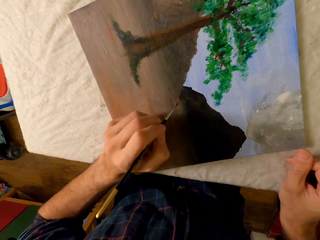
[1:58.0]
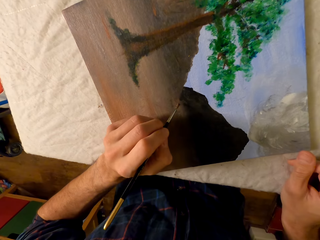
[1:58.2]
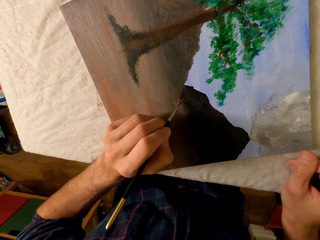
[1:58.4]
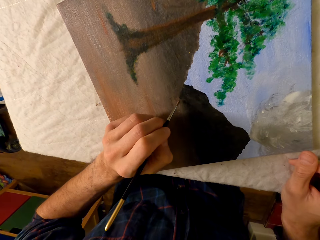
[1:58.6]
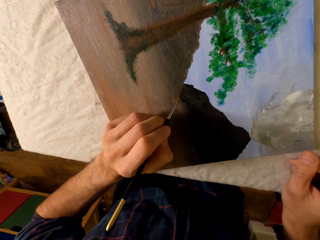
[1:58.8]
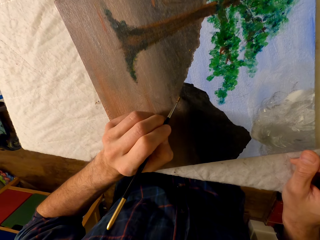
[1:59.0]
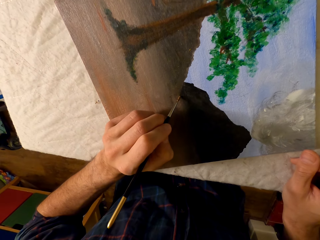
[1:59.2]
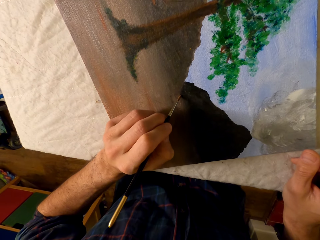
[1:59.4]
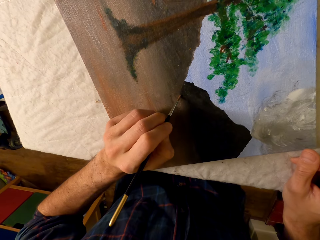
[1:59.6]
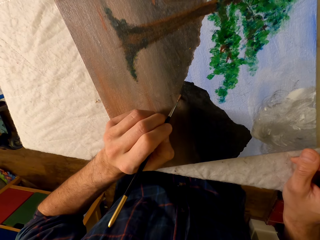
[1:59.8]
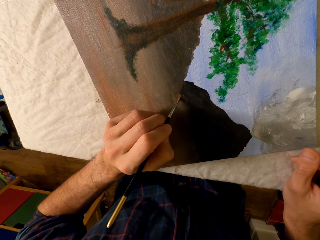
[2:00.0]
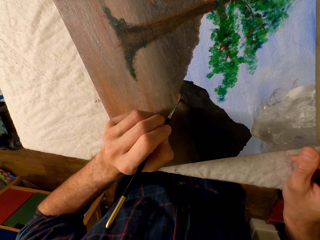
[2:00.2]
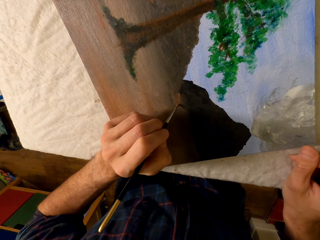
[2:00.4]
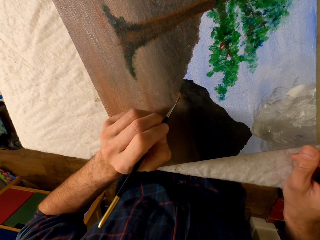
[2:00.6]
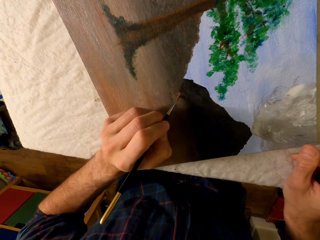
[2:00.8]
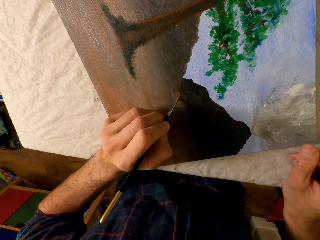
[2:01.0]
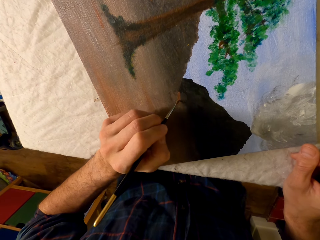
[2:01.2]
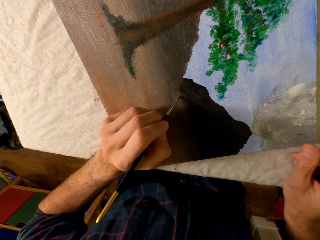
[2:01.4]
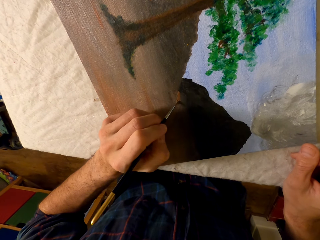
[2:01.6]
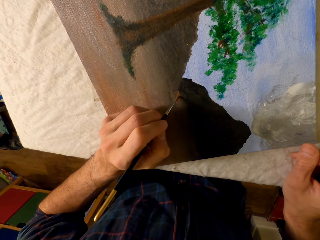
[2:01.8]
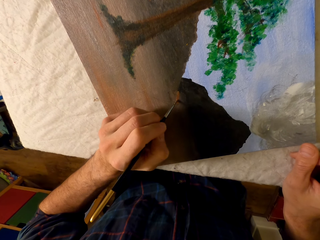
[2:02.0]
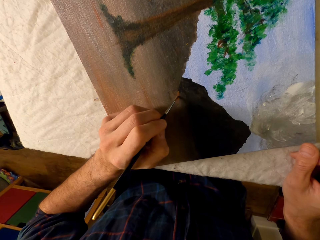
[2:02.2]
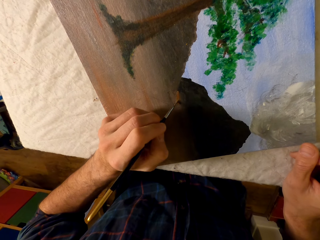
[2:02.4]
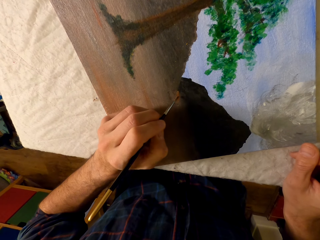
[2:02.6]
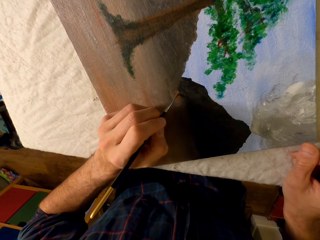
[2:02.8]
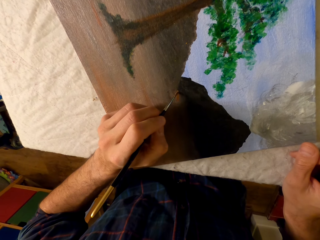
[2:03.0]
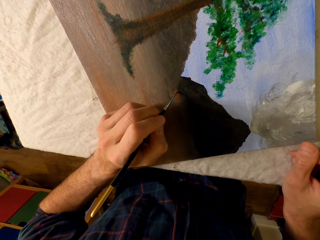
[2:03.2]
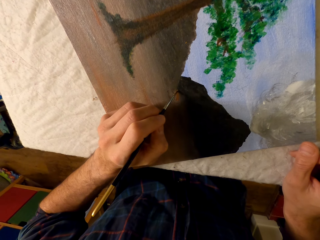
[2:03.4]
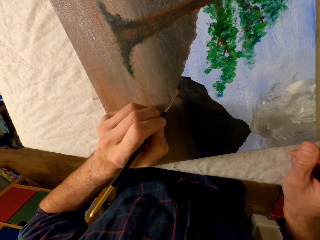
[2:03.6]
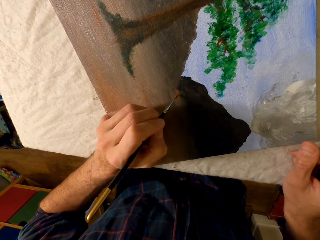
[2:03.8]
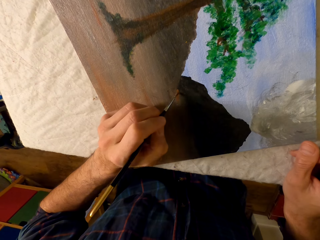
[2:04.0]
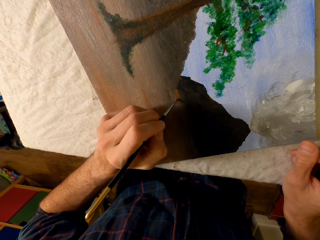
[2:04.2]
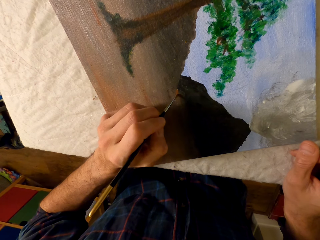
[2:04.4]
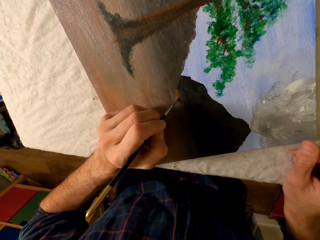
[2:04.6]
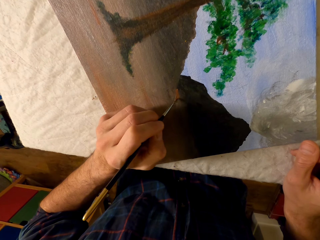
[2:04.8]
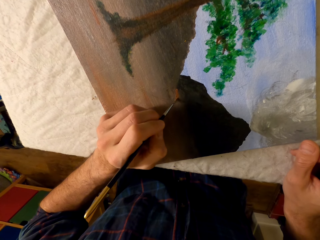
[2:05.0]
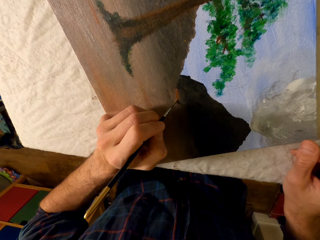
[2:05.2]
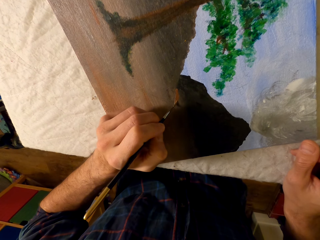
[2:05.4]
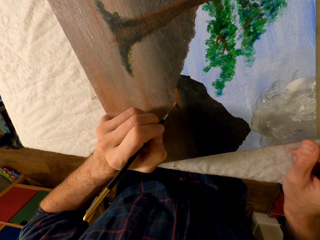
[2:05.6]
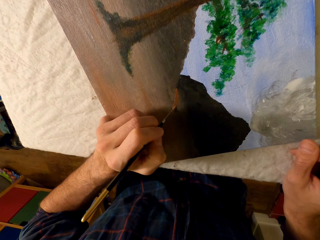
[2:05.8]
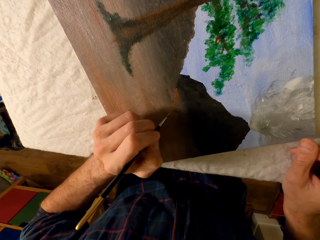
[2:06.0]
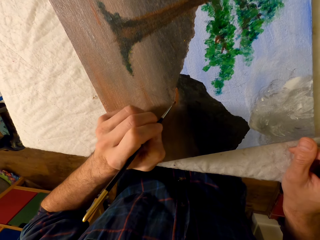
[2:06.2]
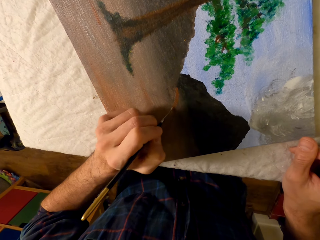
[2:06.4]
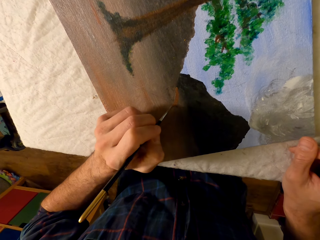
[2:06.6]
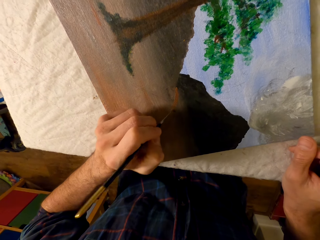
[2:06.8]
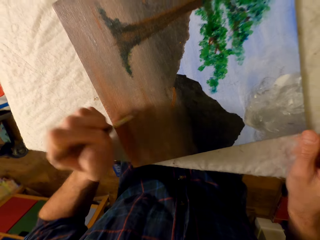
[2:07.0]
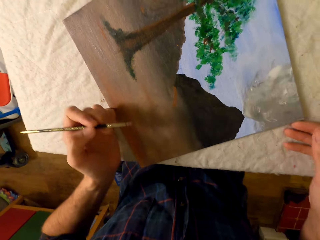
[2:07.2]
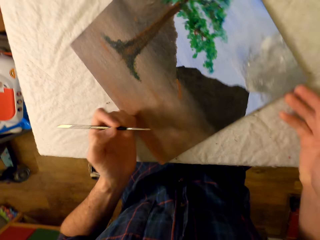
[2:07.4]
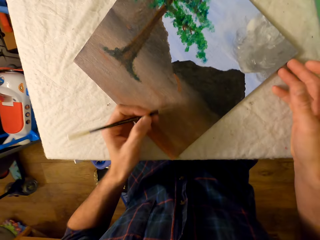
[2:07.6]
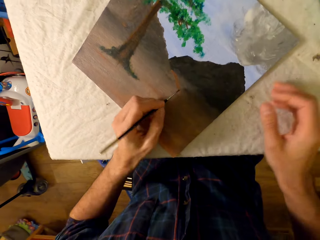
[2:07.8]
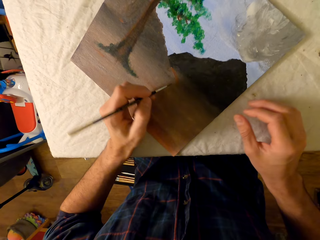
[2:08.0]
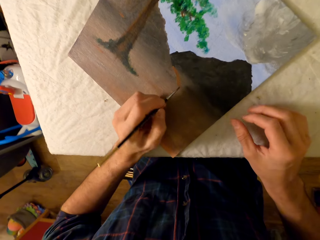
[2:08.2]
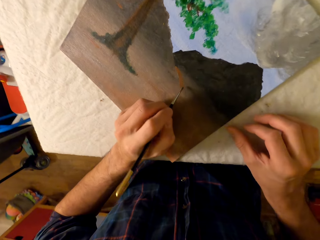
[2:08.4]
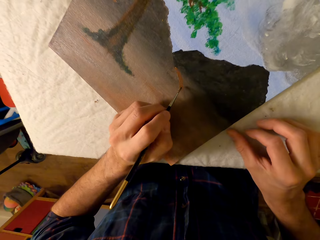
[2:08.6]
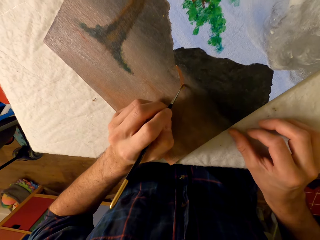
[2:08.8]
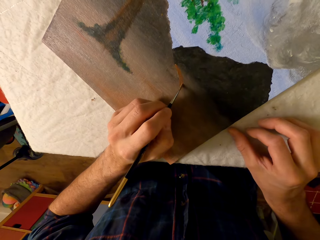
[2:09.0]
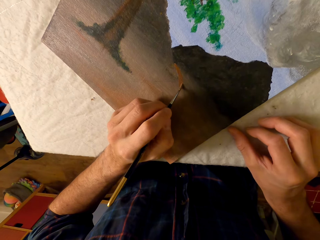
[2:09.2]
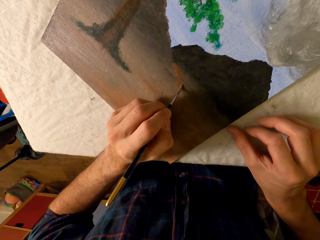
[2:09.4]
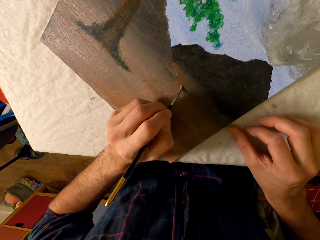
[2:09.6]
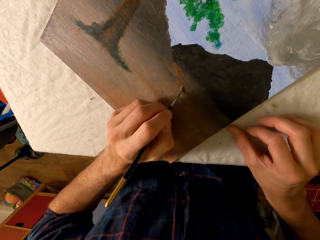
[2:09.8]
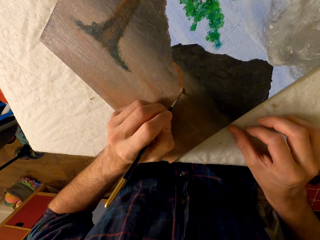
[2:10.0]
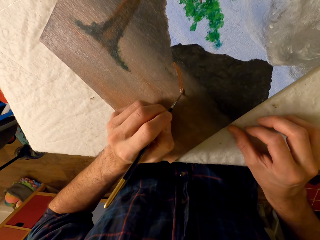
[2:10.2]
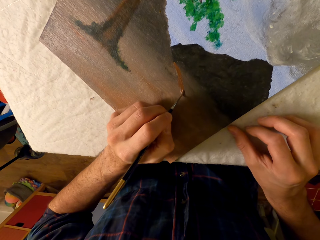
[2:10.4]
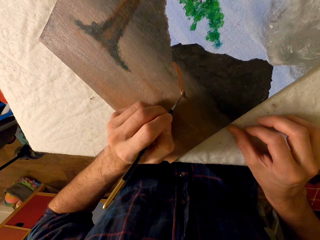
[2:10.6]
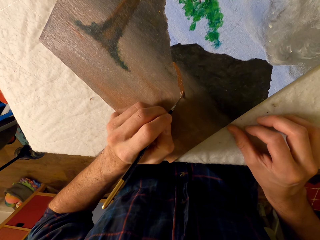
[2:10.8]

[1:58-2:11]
The camera wearer paints the picture with the pen brush. They adjust the picture.

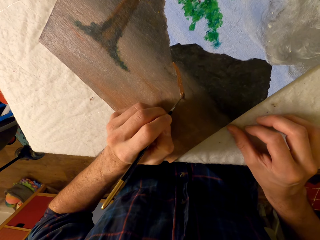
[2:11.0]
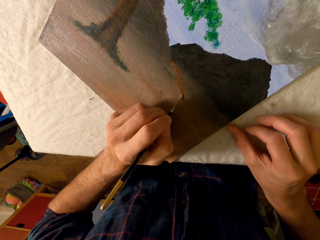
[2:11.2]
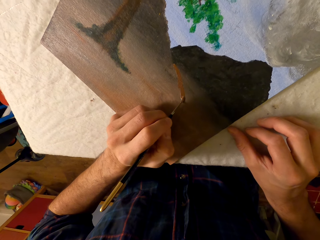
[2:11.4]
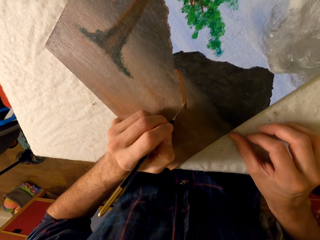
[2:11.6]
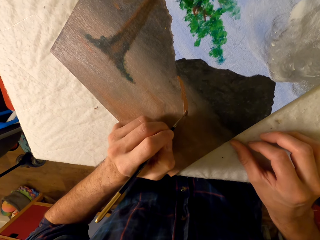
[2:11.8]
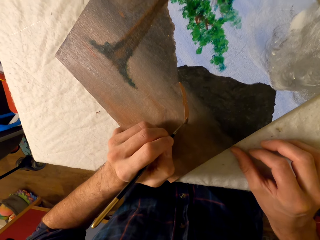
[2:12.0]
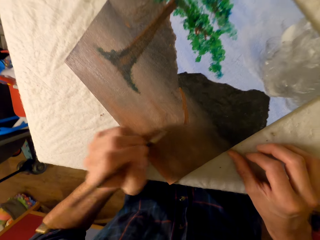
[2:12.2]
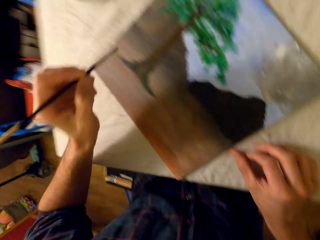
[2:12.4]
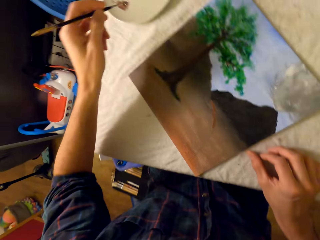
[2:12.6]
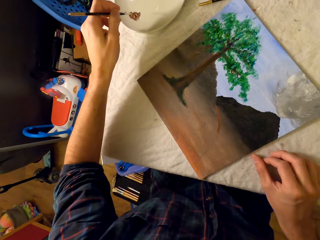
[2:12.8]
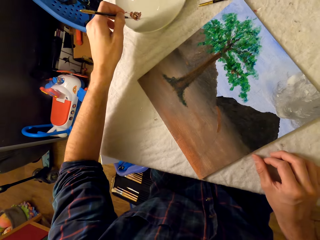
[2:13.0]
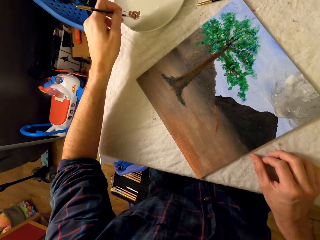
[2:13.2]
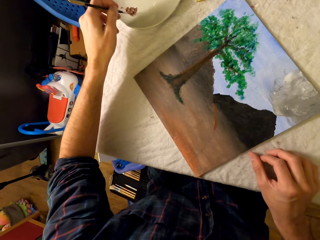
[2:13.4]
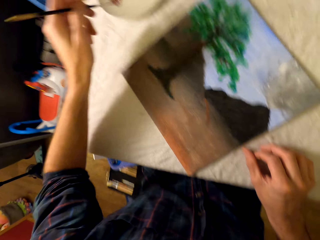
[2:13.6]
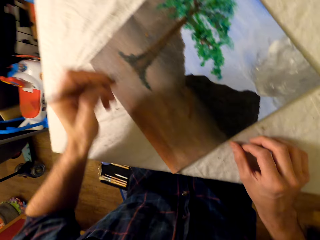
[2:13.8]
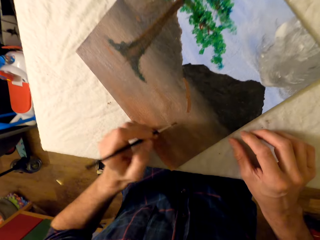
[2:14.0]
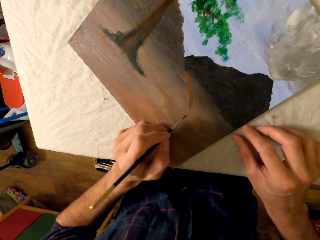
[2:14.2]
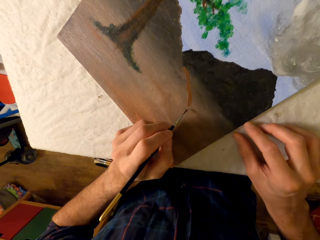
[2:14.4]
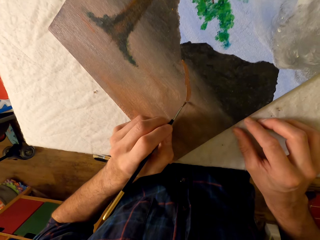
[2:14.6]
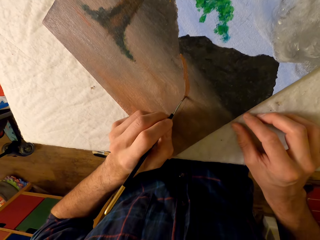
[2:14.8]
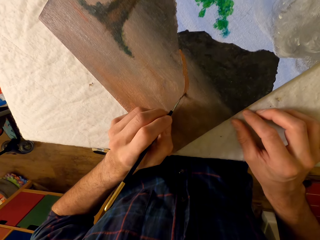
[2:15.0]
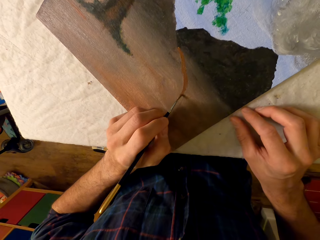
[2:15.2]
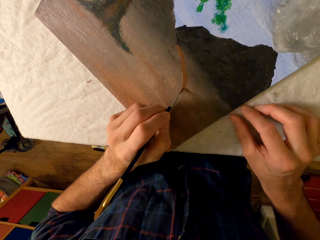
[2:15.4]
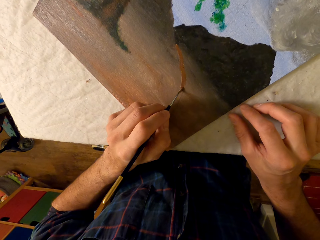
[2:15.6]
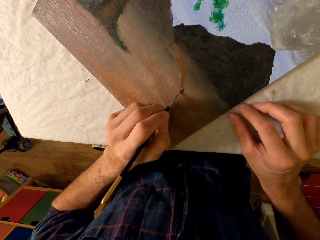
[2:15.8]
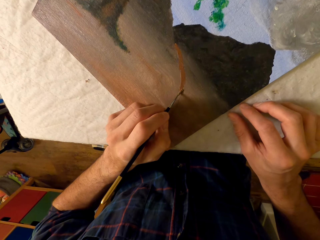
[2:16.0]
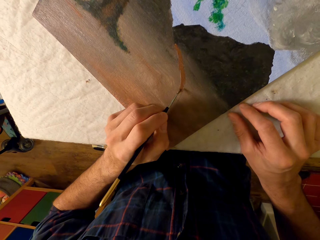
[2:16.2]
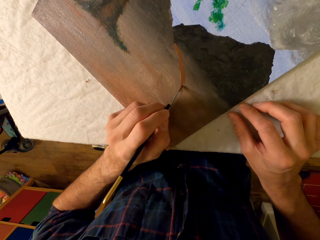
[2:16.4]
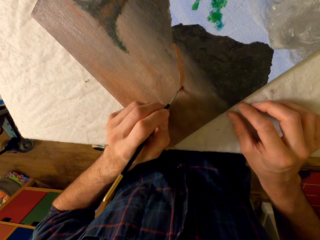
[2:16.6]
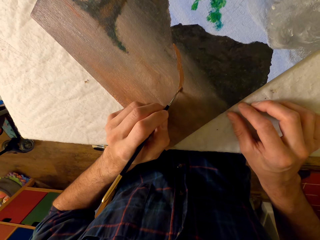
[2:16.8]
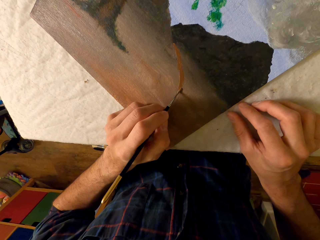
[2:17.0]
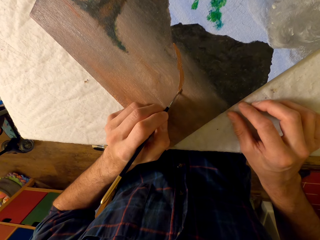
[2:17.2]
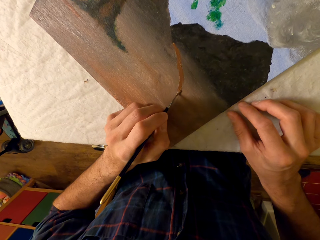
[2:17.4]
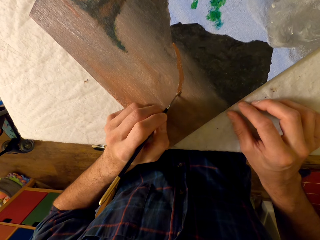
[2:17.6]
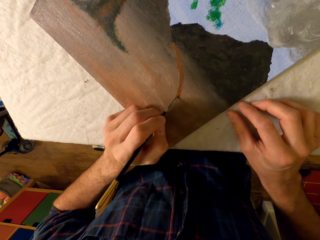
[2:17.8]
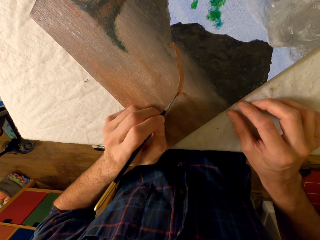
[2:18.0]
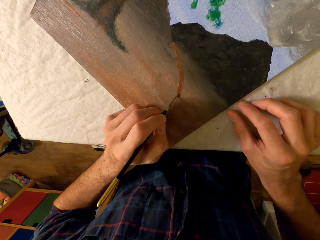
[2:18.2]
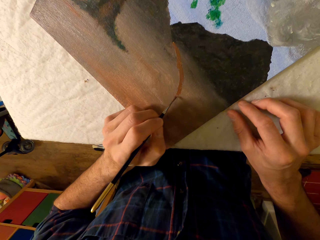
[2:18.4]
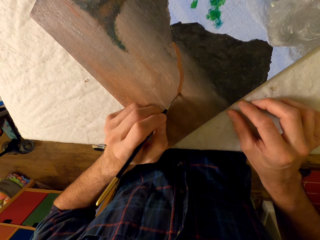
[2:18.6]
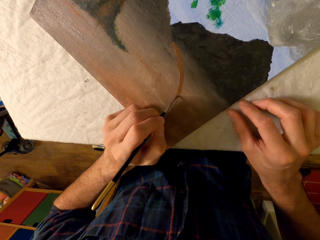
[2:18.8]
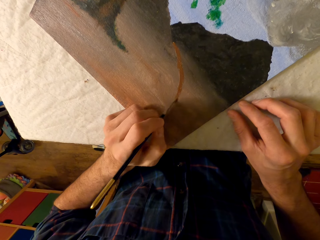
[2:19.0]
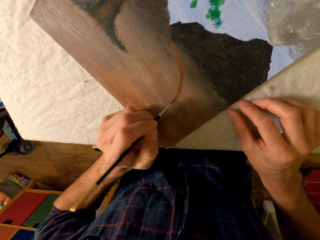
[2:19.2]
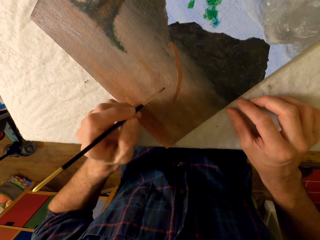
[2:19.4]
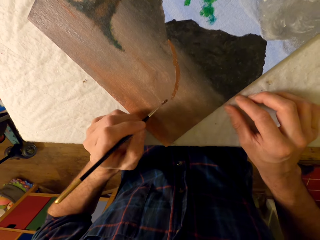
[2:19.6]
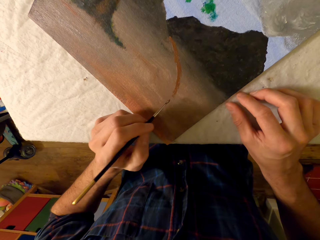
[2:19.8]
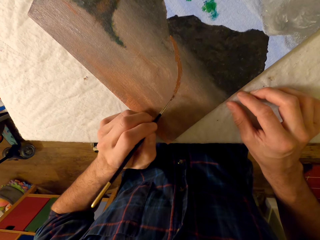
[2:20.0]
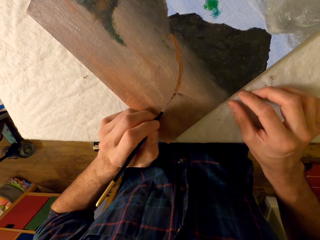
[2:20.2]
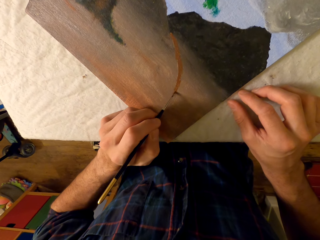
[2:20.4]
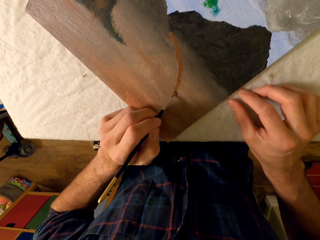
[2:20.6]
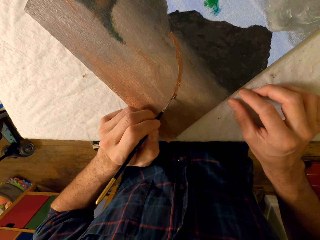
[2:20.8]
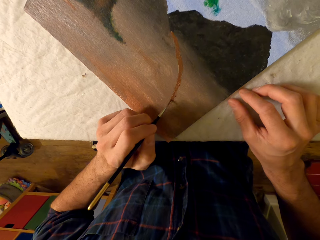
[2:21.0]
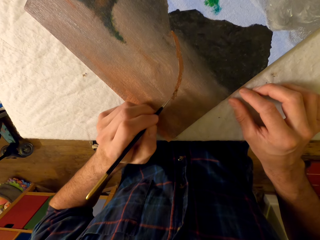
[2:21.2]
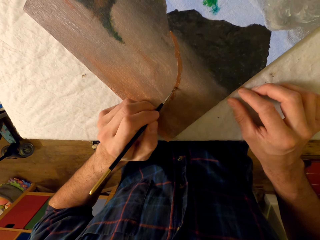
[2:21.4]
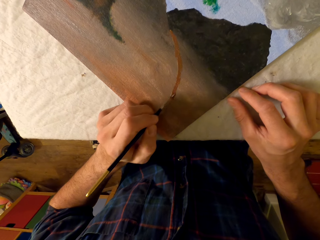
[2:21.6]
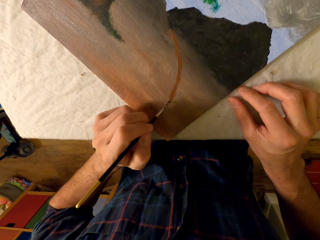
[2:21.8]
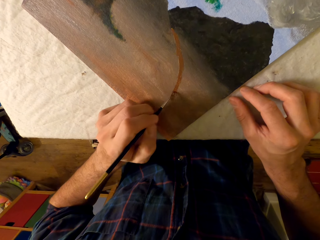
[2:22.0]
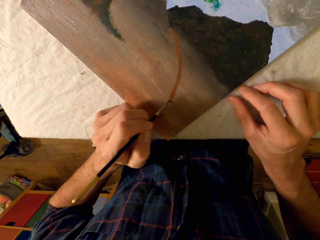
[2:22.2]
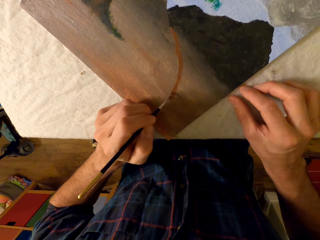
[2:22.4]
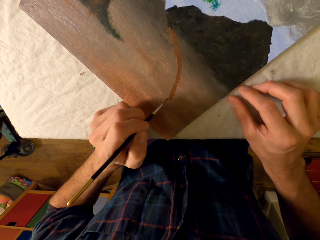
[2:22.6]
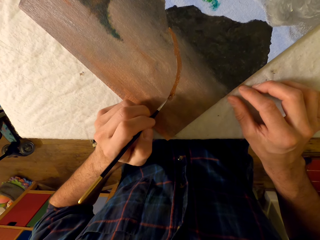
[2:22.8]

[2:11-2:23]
The camera wearer rubs the pen brush in the ink. They scoop the paint. They paint the picture with the pen brush.
